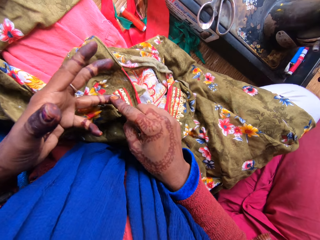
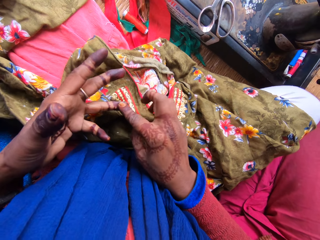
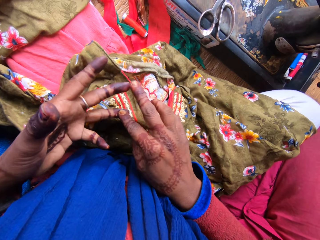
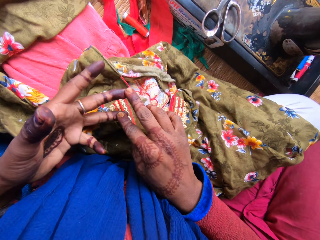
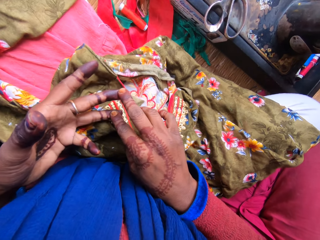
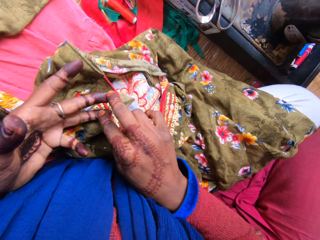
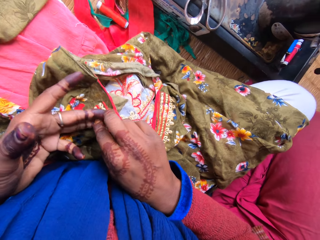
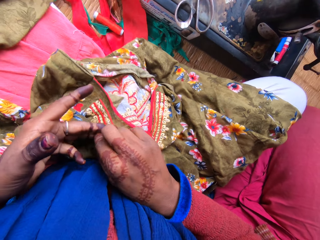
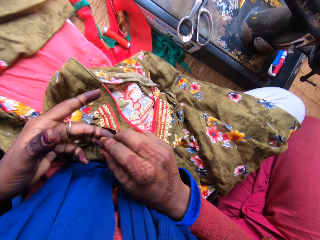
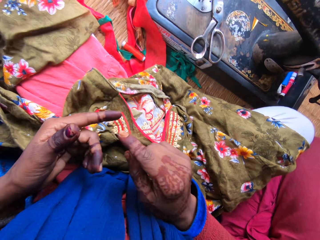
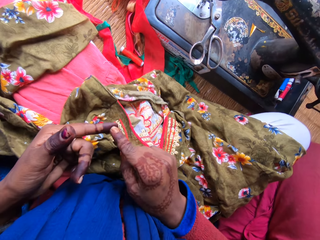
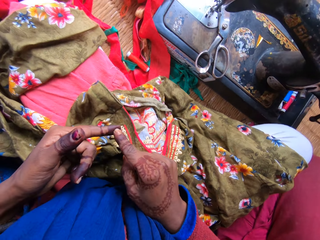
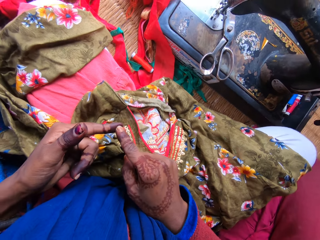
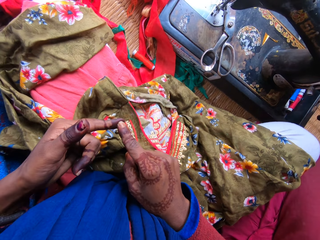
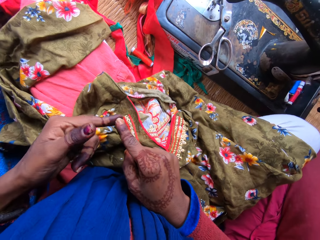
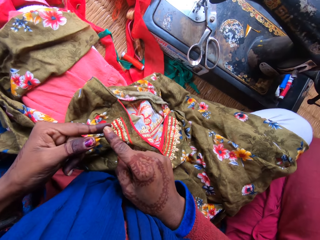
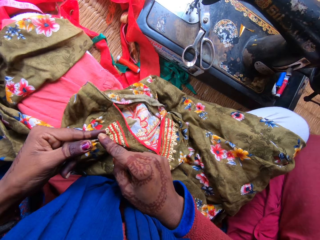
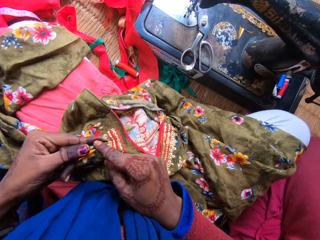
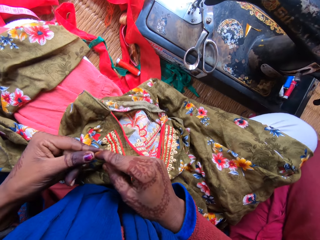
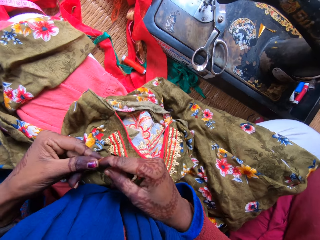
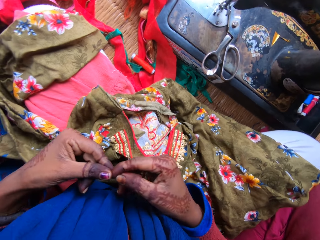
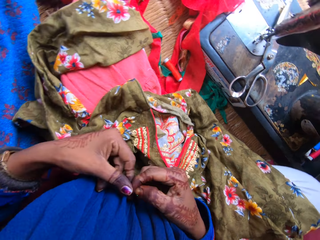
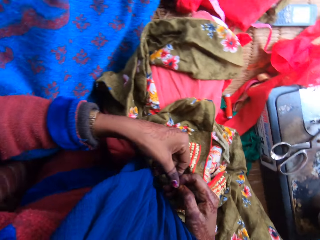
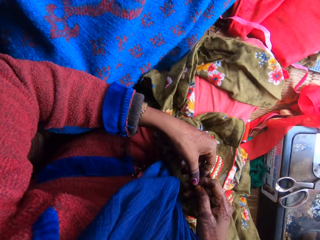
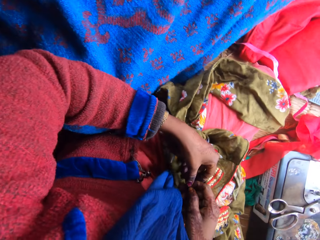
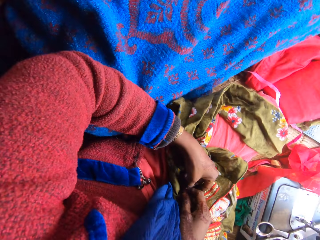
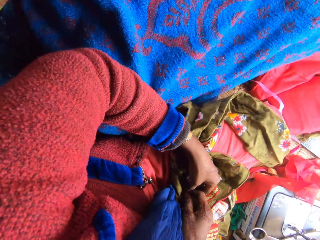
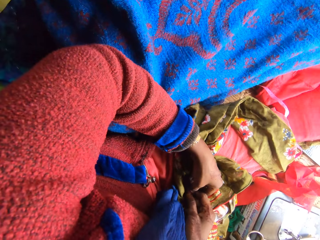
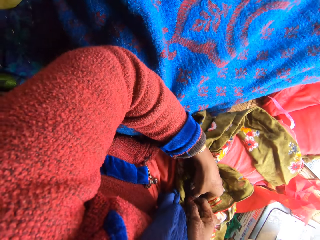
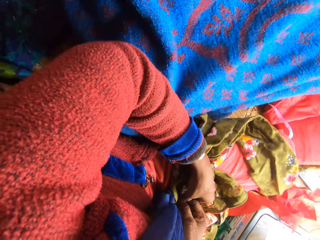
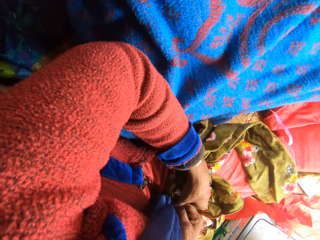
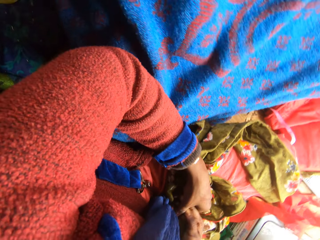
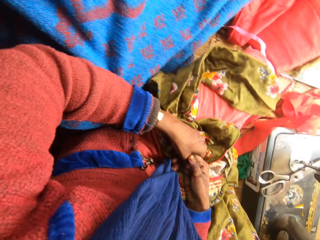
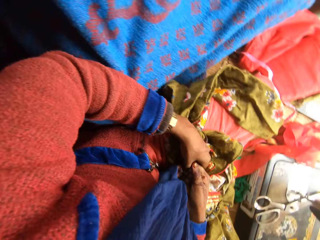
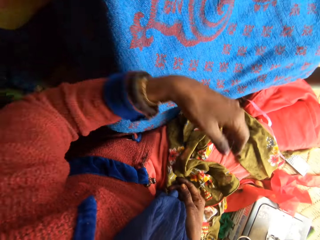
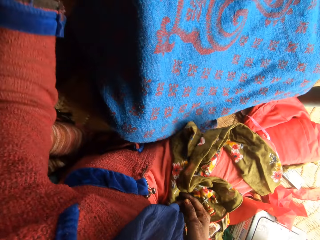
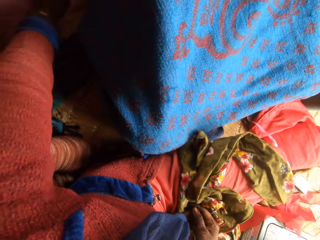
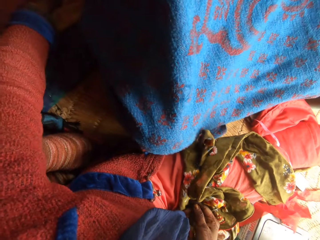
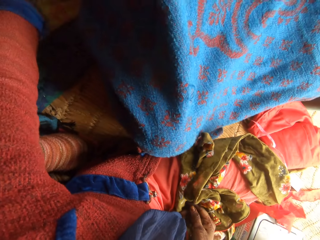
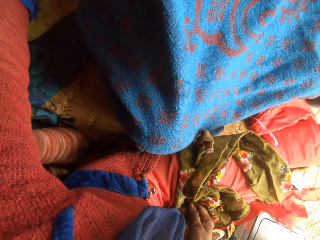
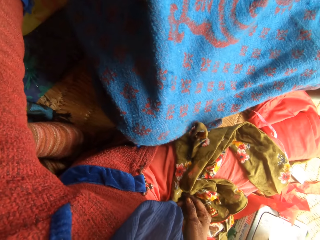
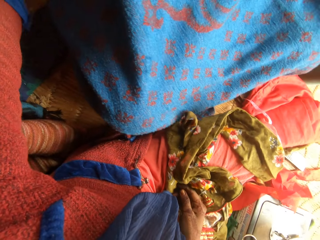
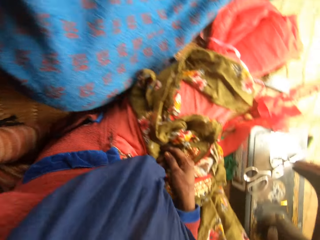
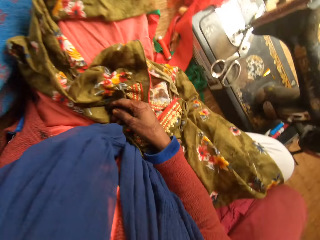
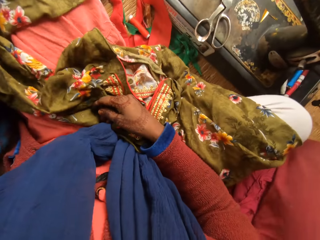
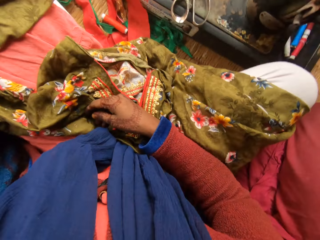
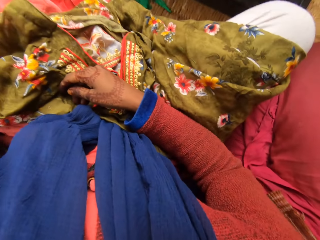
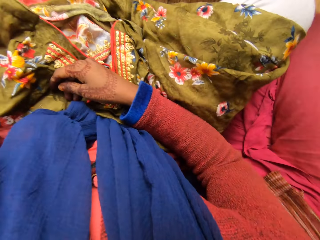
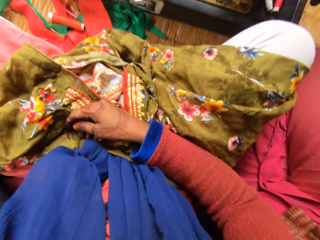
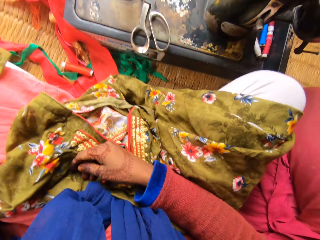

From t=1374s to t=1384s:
The camera wearer talks to a woman. She moves her left hand forward. She touches the woman on her left side with her left hand. She talks to the woman.

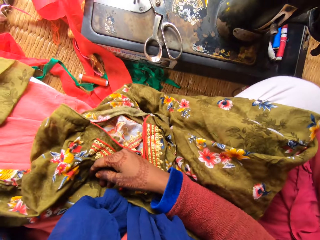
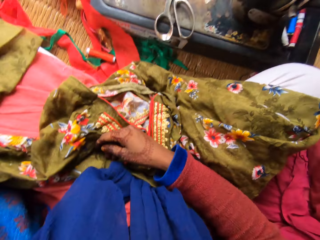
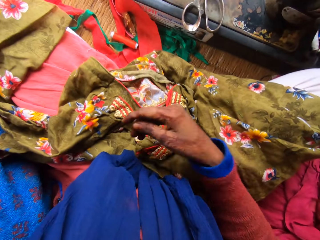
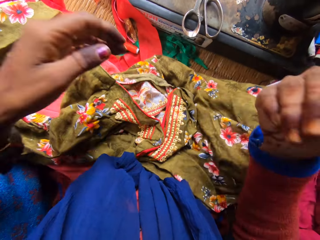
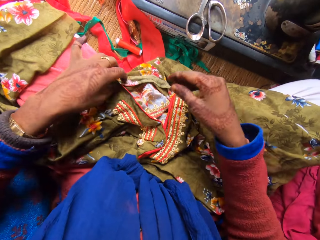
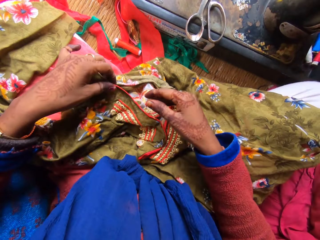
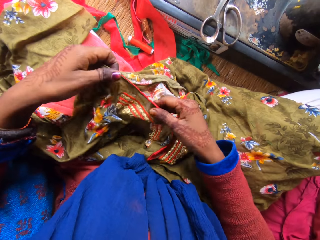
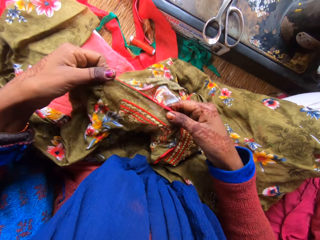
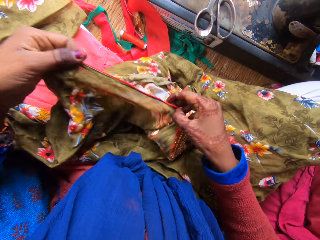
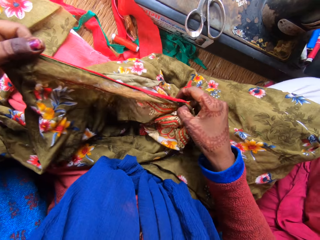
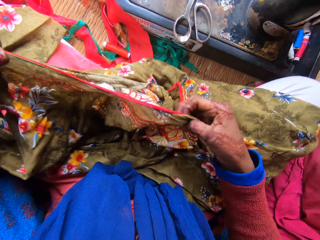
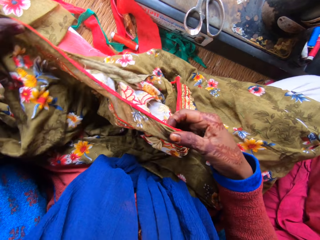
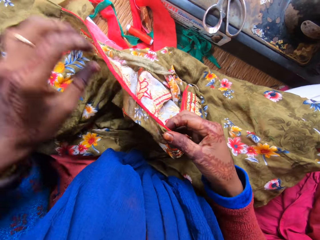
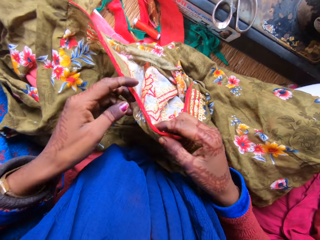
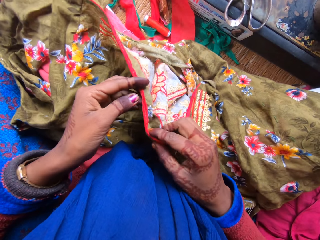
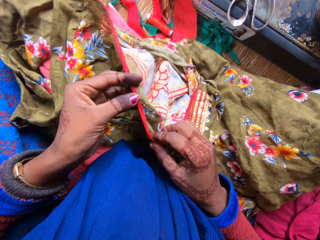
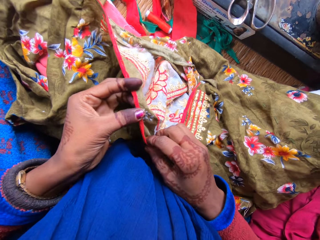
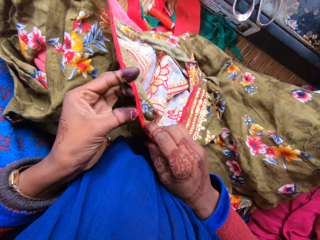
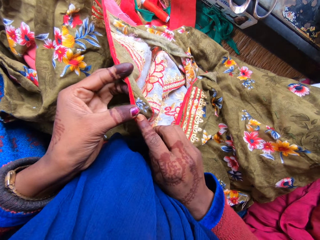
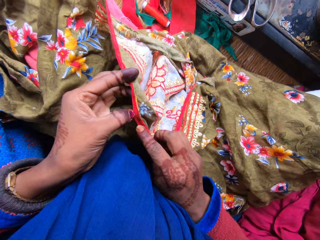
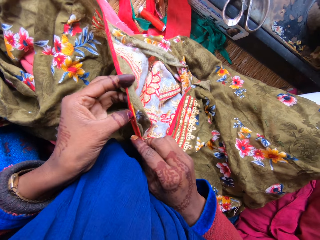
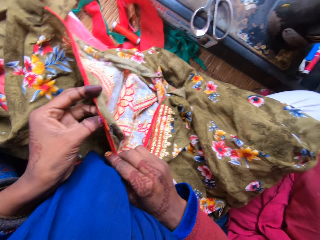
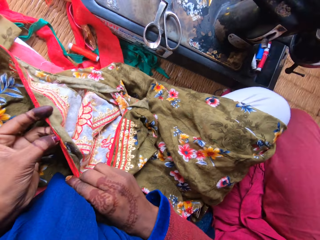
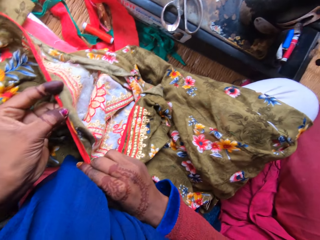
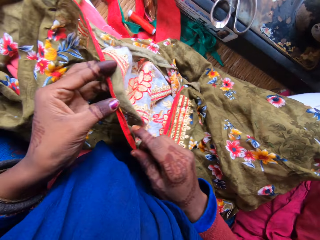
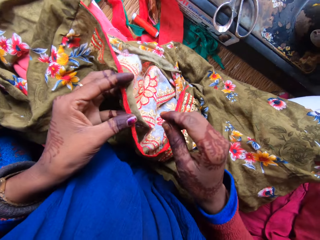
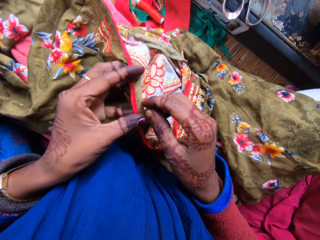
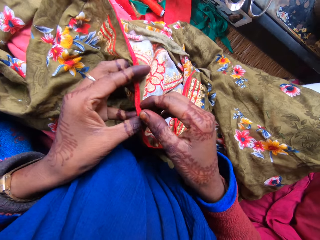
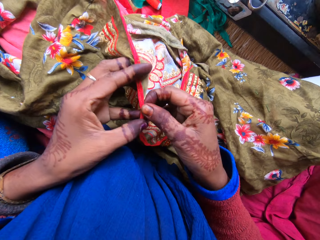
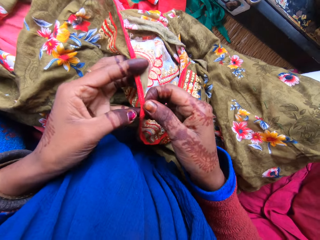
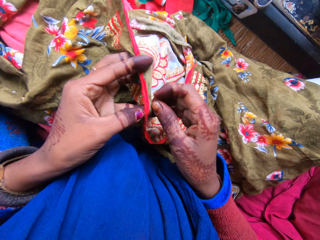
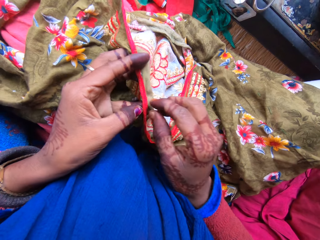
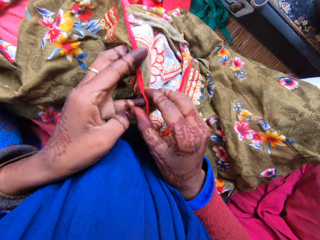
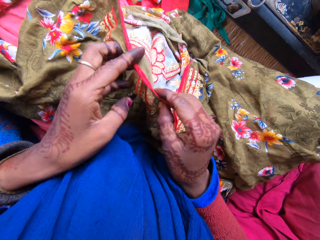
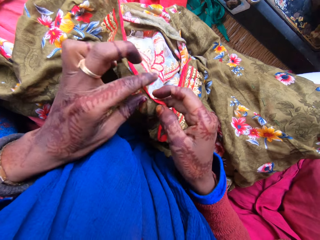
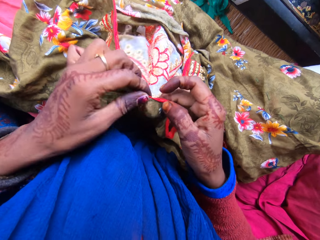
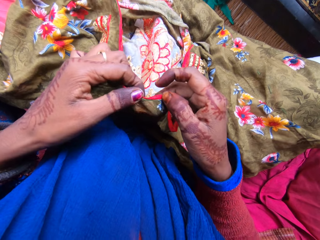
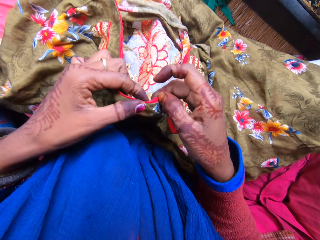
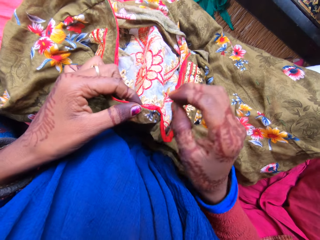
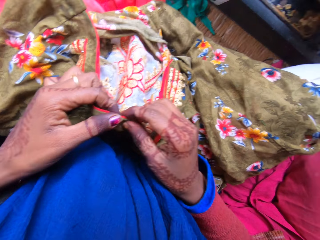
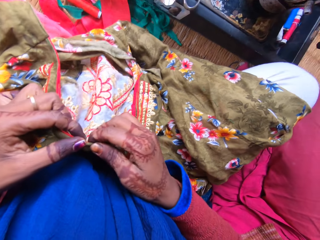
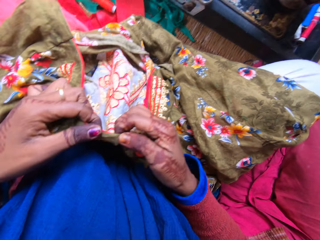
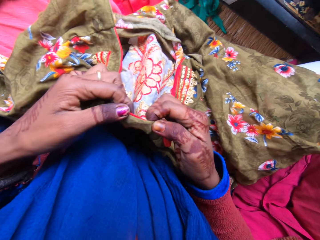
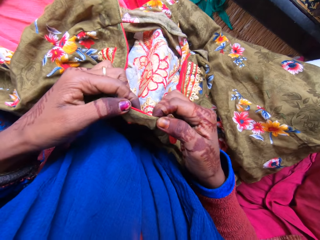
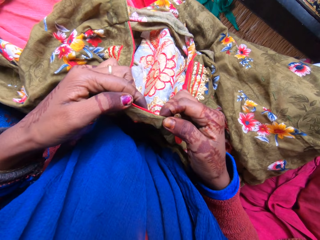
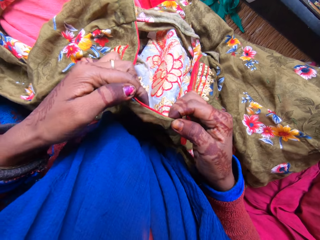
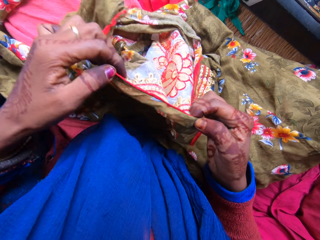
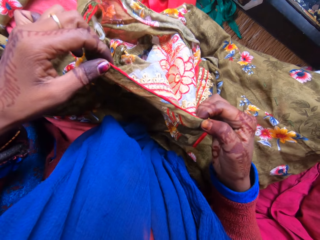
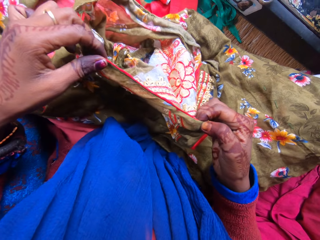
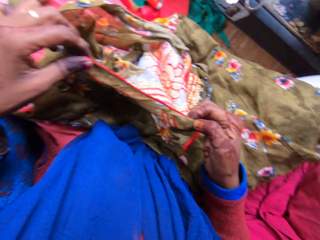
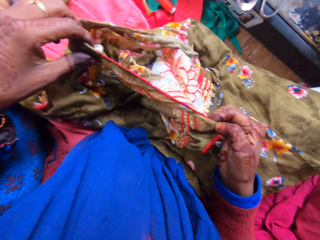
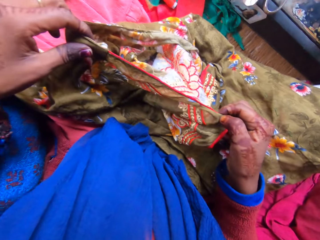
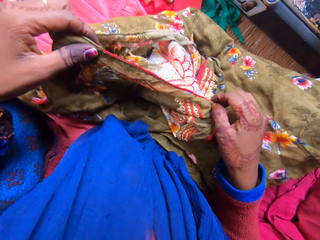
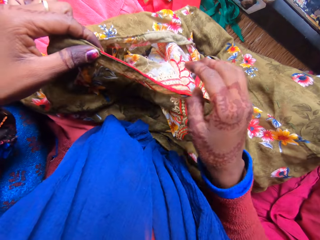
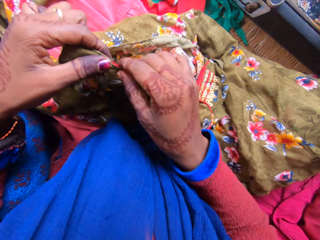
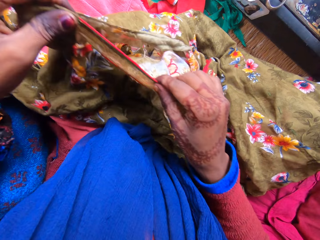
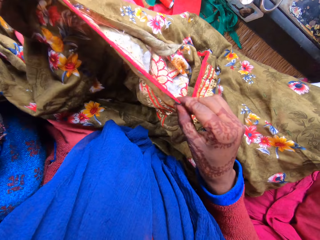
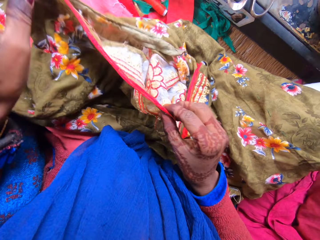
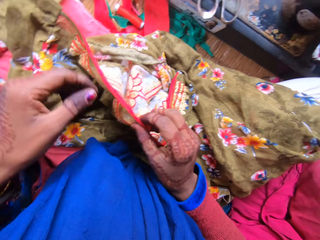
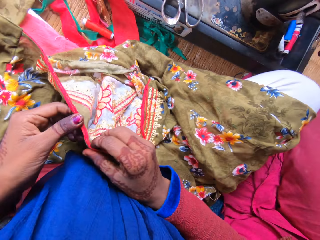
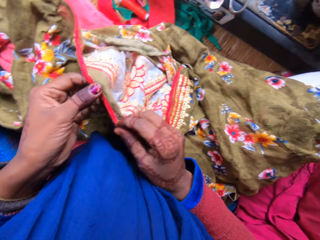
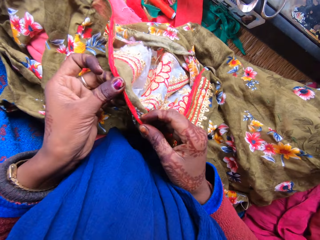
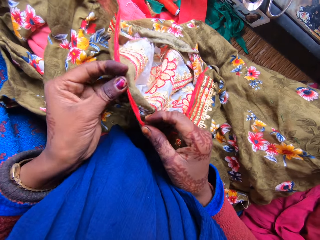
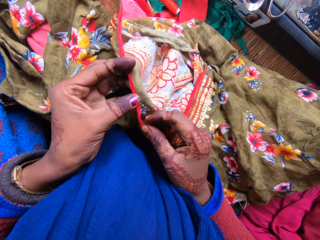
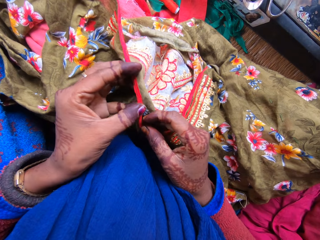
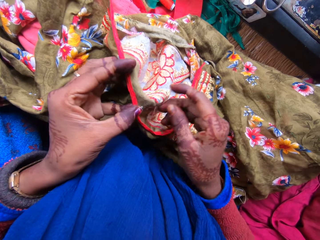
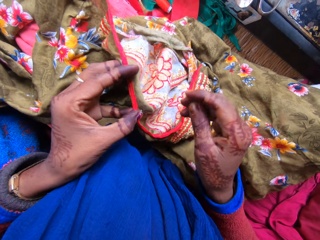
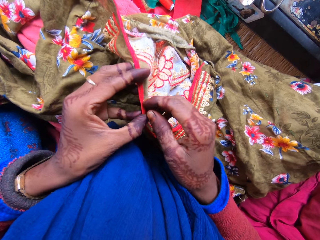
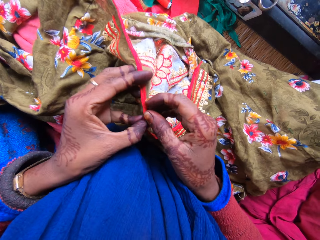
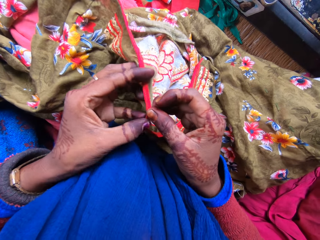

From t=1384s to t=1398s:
The camera wearer raises her hands. She lowers her hands. She holds the cloth with her left hand. She picks up a dress with both hands. She holds the cloth with both her hands. She talks to a woman. She loosens stitches of the dress with both hands. She spits. She pulls on the thread with her hand. She holds the cloth with both her hands. She pulls on the thread with her hand. She spits. She stares at the cloth. She moves her hands along the edge of the cloth. She talks to the woman.
